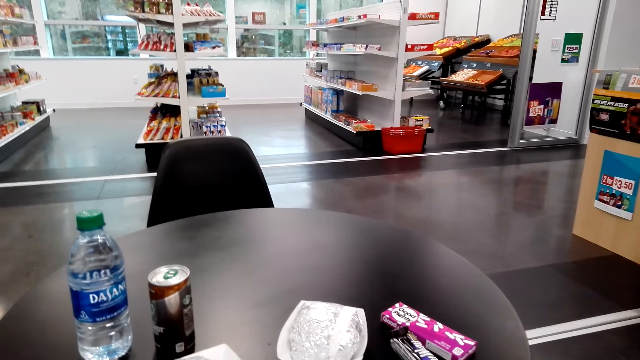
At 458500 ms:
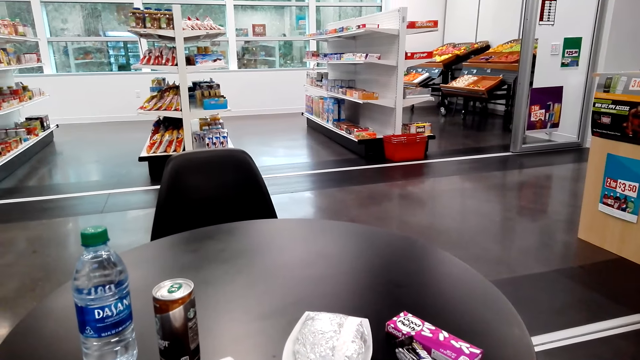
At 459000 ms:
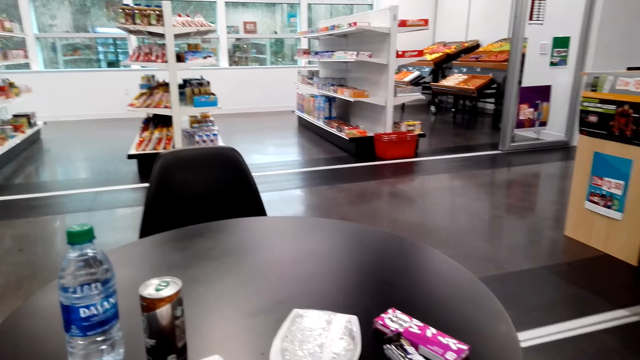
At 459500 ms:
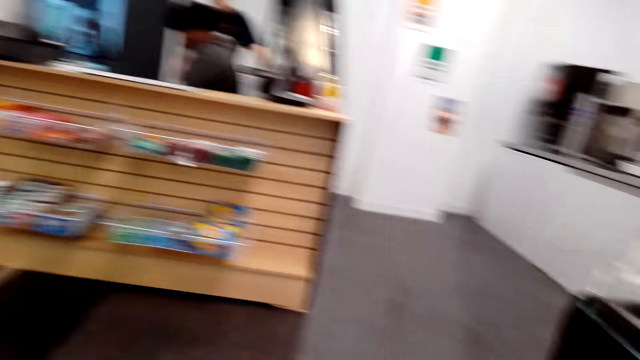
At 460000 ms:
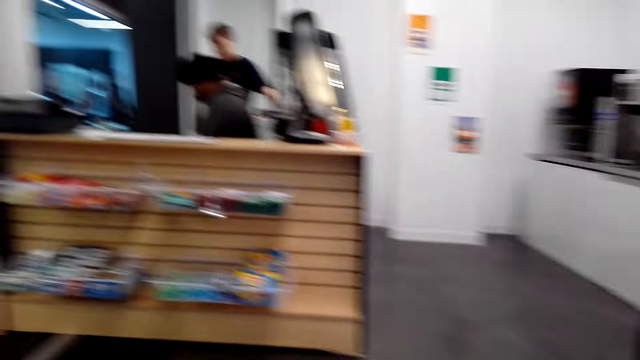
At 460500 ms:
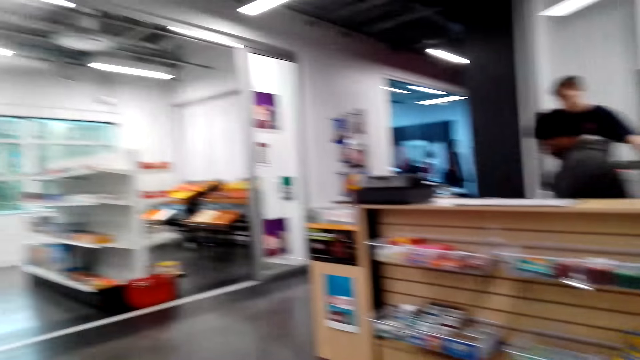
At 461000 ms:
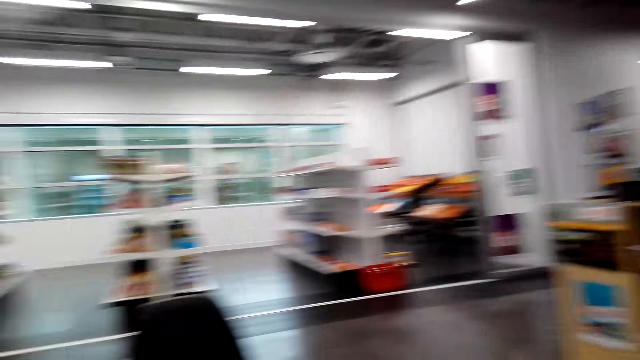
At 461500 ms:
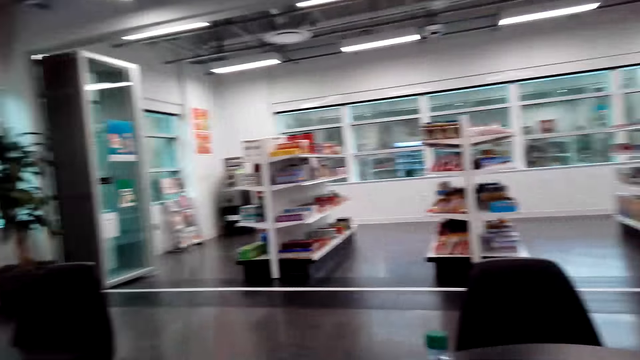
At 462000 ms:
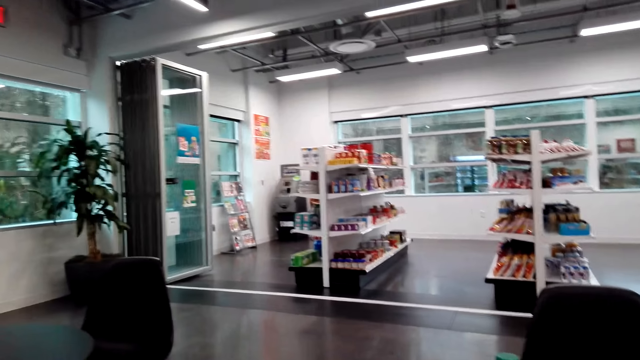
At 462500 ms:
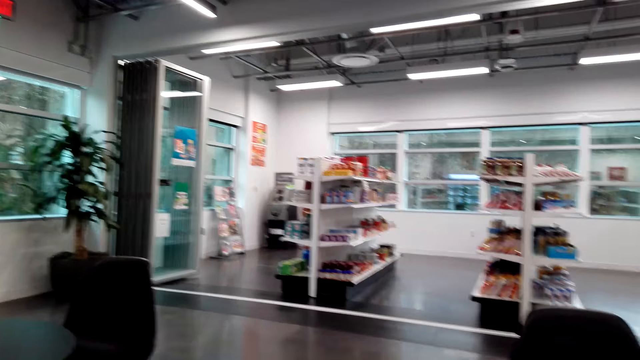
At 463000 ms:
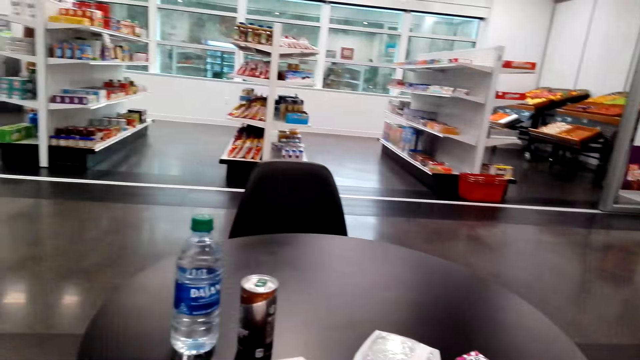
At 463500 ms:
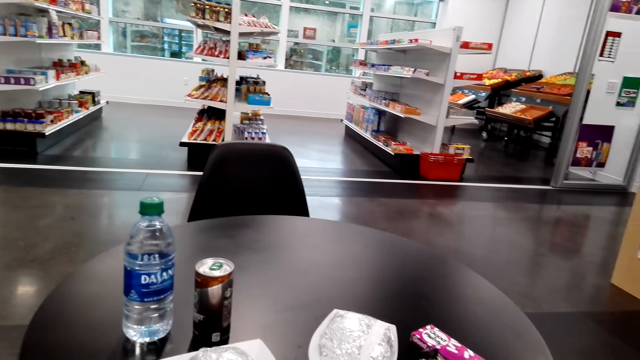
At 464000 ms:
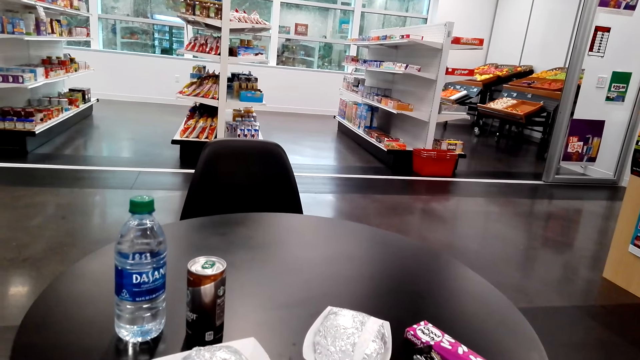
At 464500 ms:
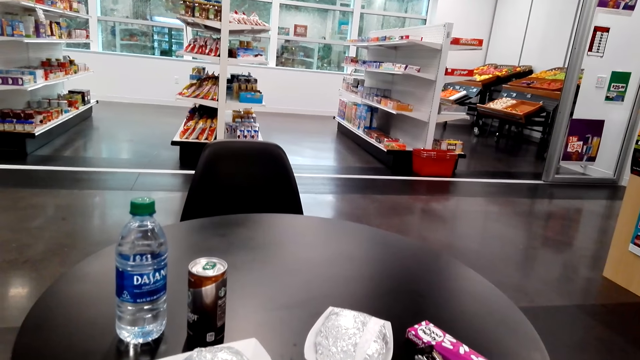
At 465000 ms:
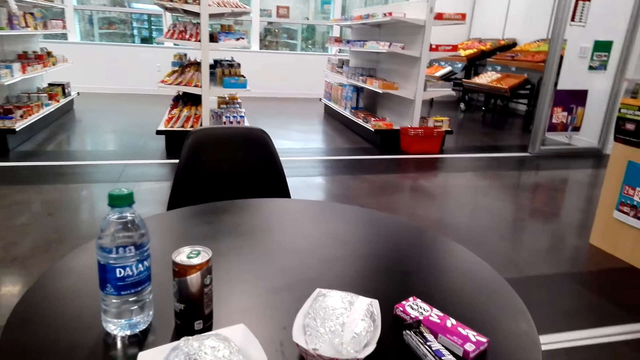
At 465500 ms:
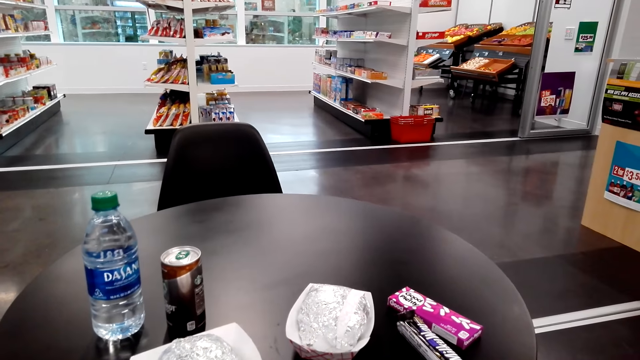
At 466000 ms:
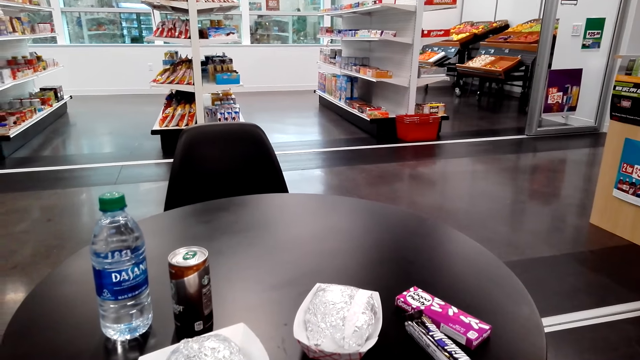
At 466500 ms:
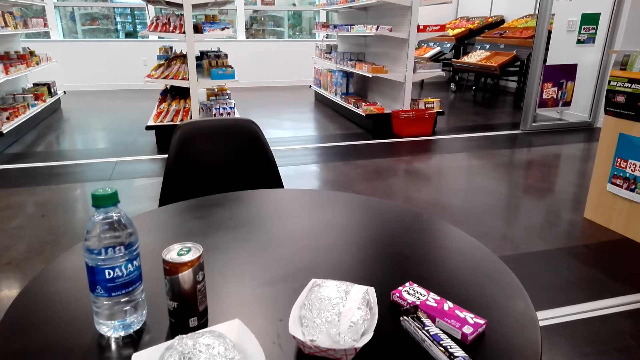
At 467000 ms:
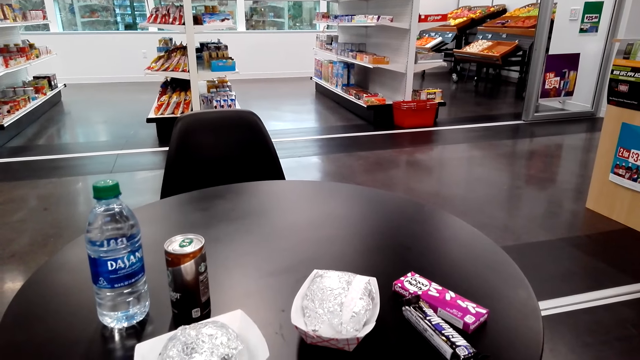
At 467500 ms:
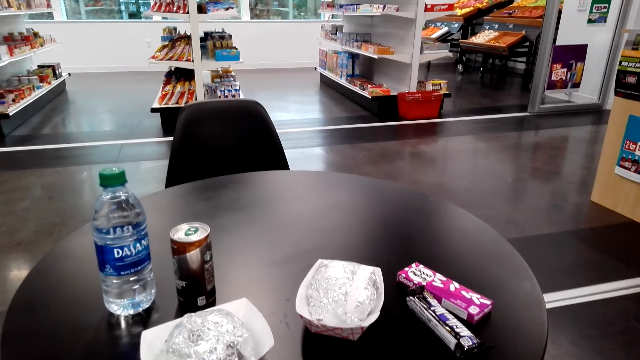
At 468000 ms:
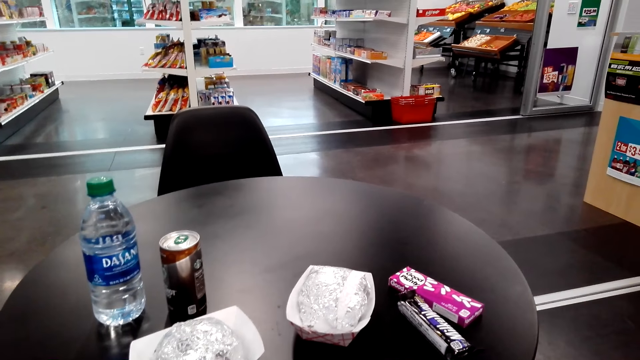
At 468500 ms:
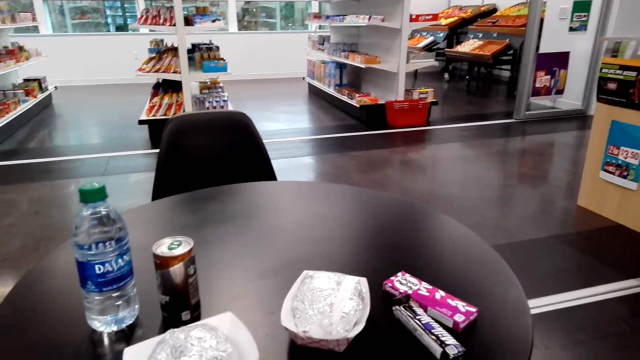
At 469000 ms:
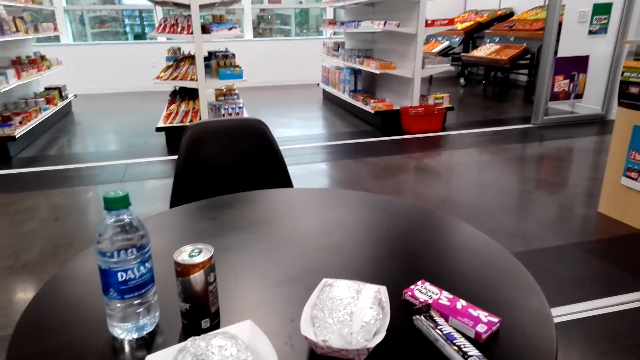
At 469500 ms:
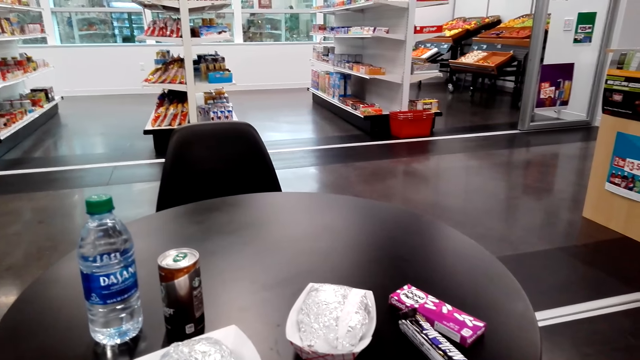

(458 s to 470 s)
A man stands next to the counter.

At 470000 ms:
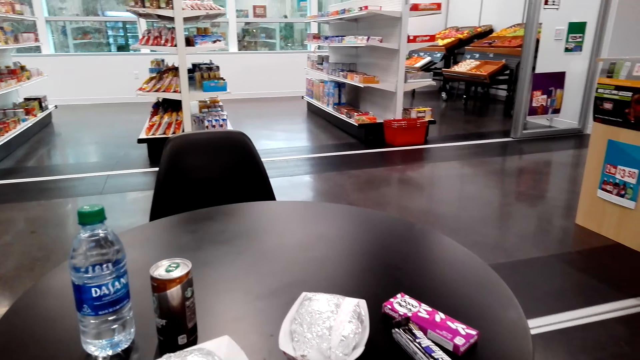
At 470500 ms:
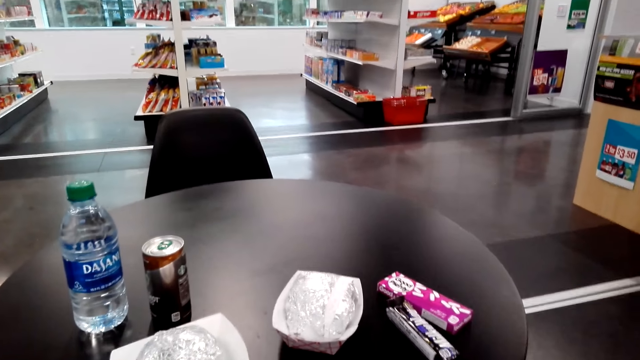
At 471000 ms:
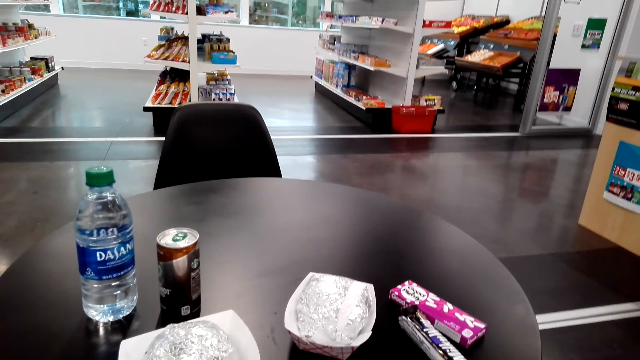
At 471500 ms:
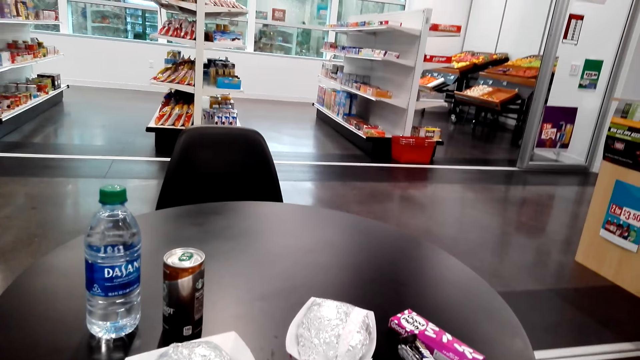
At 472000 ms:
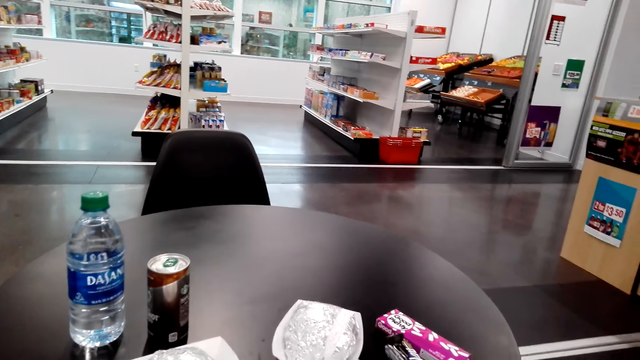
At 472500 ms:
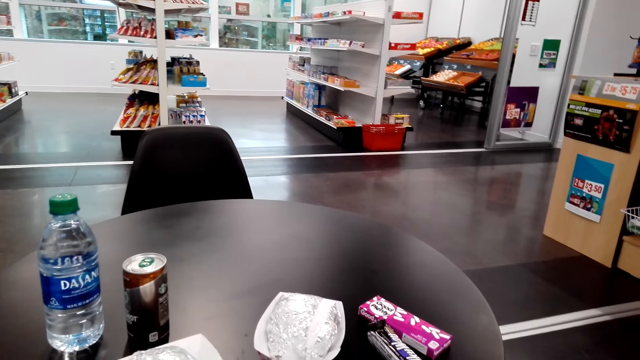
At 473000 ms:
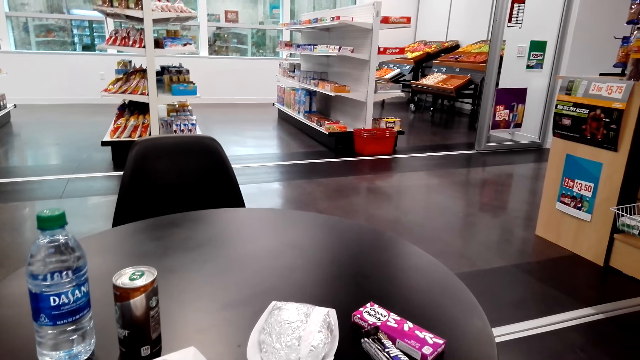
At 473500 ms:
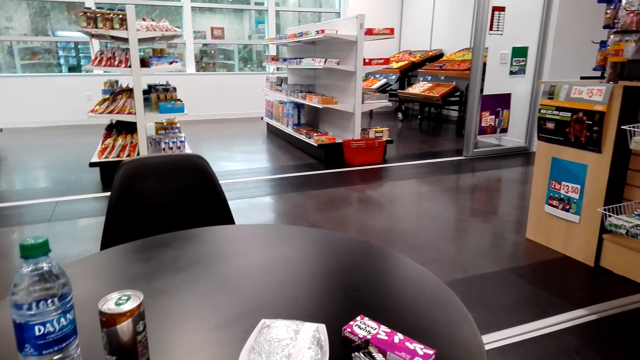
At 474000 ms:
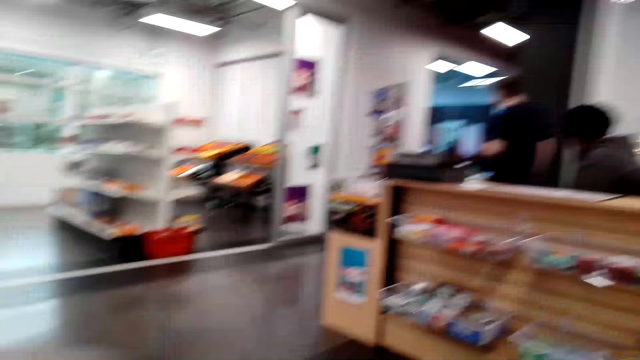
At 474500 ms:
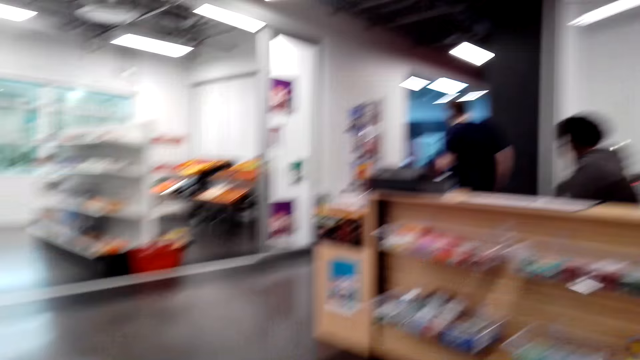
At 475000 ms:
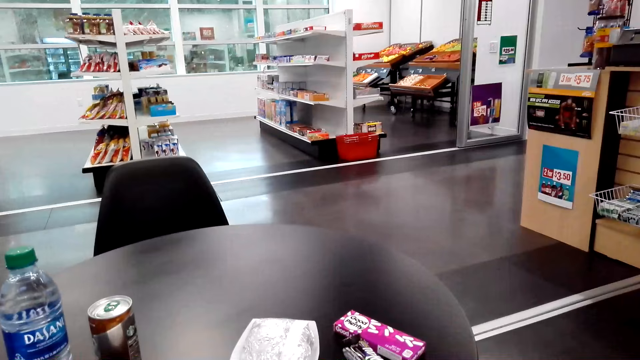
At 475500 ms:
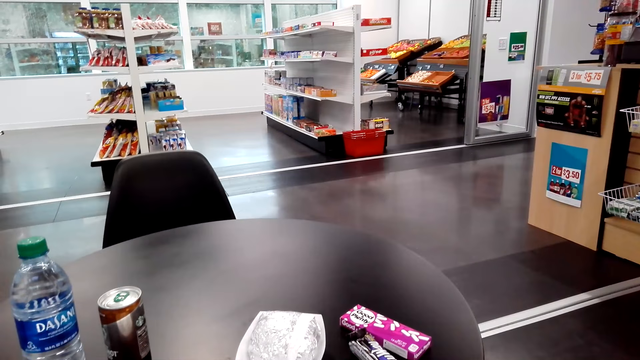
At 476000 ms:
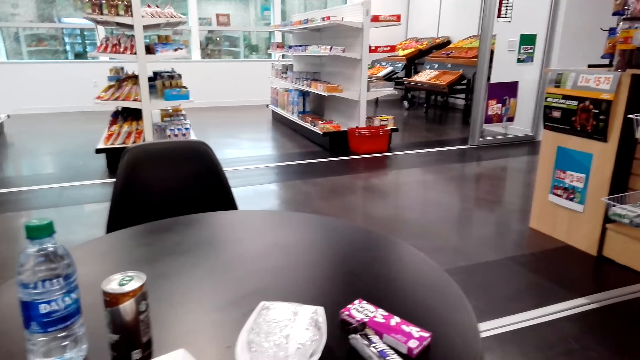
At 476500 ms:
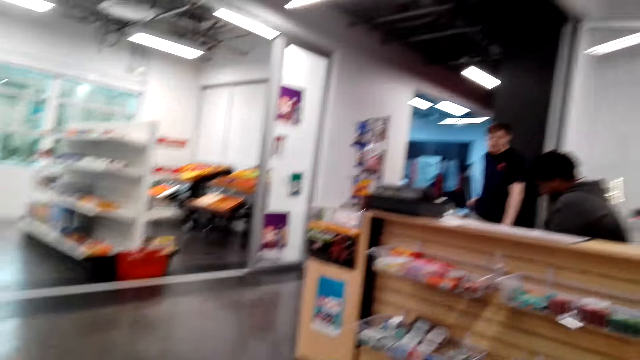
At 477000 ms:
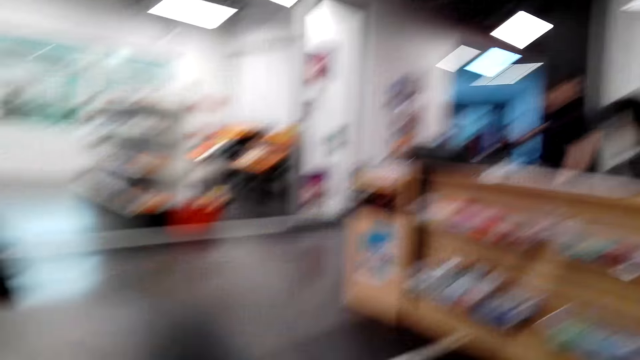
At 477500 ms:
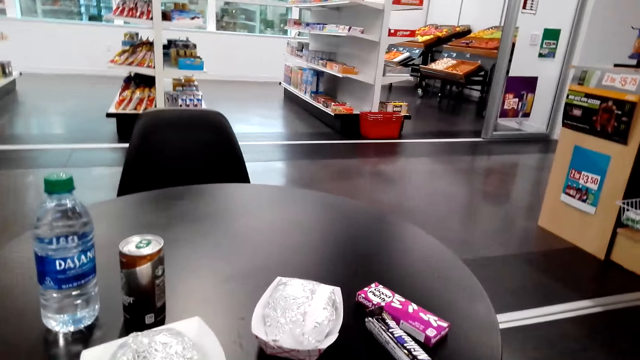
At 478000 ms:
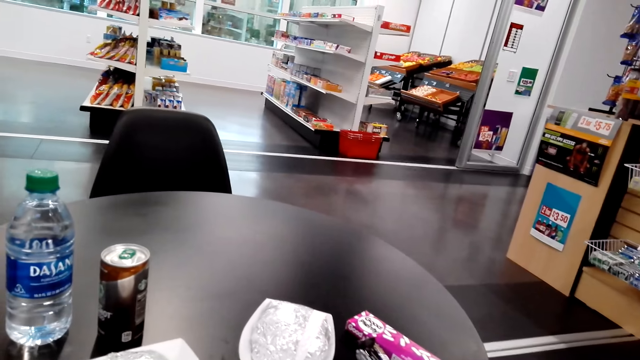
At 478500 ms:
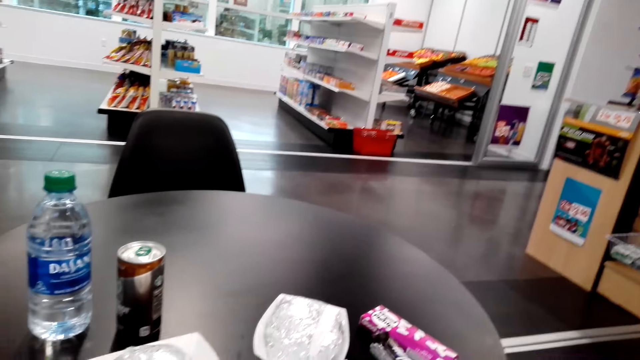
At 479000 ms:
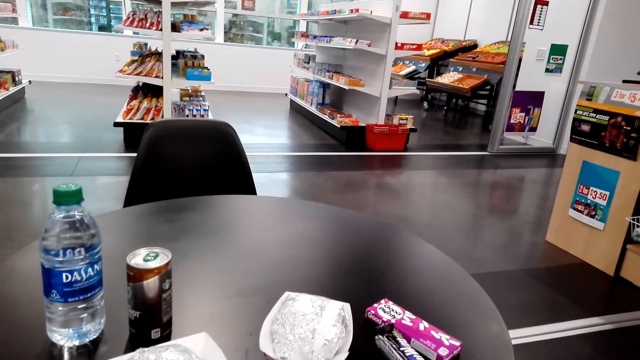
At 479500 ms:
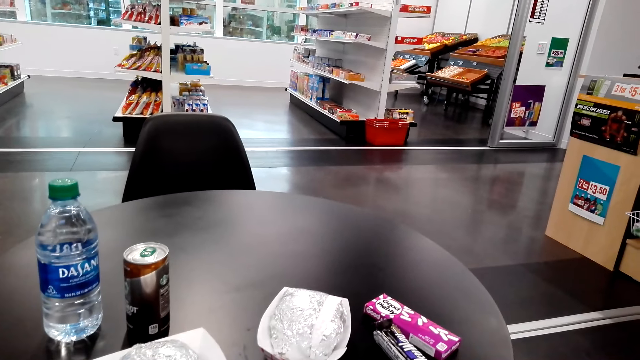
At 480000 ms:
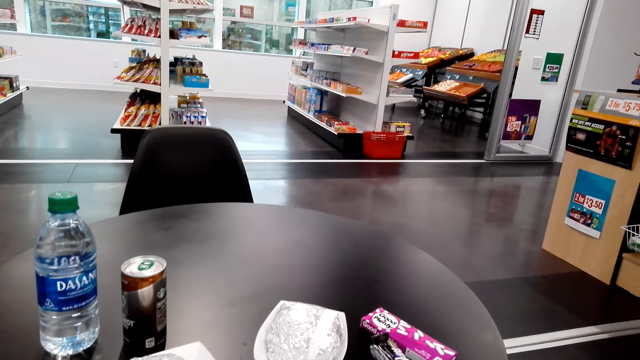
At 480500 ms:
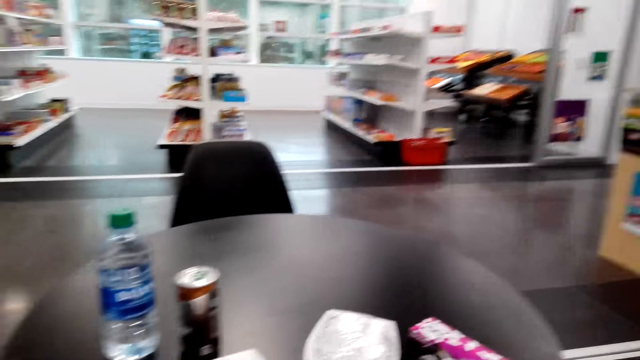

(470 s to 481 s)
The man walks away from the counter.
